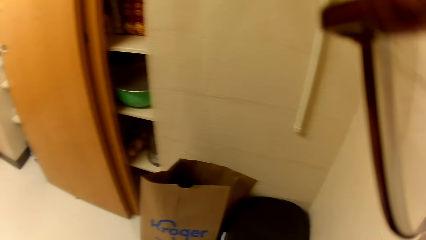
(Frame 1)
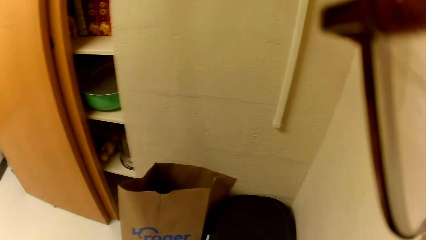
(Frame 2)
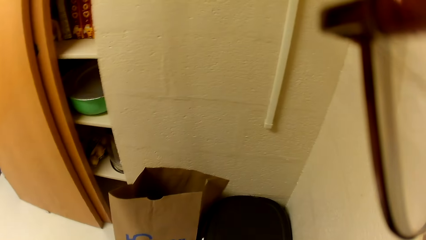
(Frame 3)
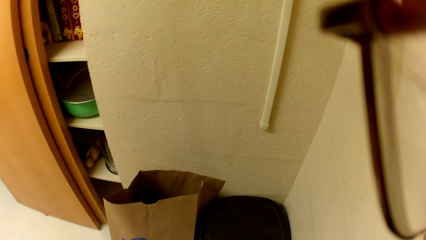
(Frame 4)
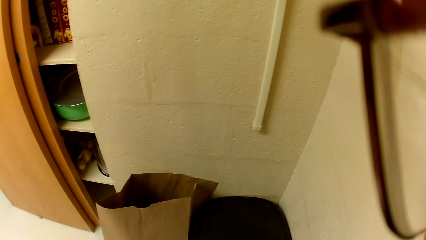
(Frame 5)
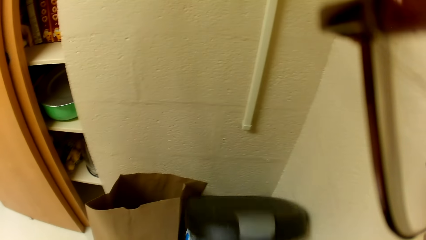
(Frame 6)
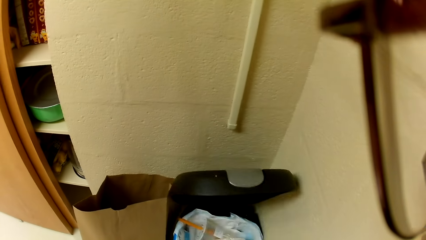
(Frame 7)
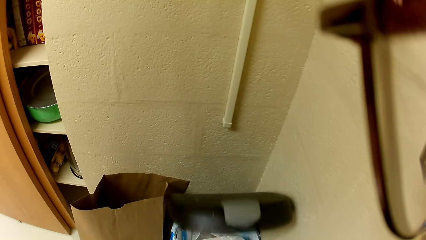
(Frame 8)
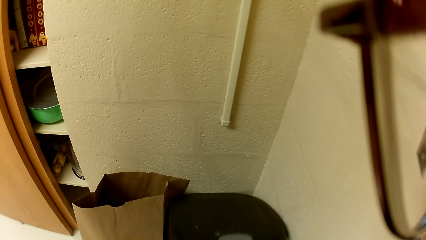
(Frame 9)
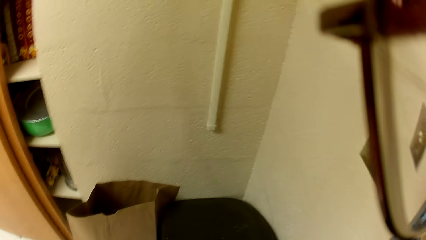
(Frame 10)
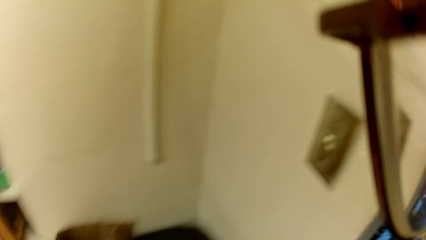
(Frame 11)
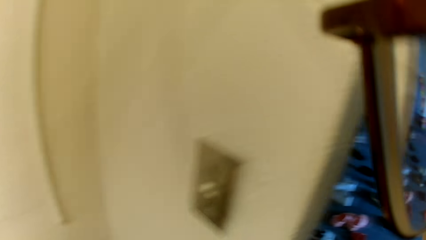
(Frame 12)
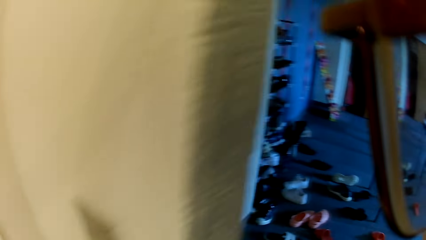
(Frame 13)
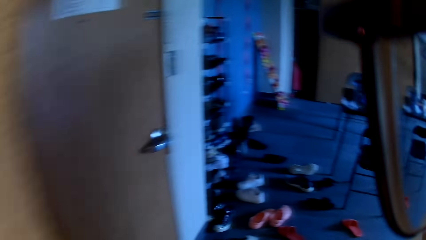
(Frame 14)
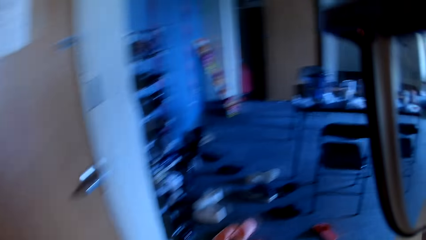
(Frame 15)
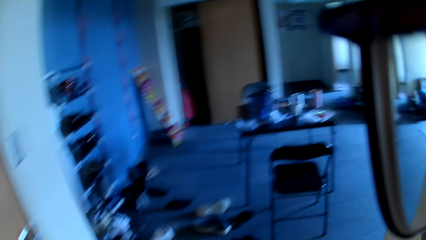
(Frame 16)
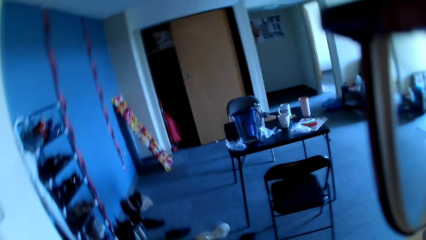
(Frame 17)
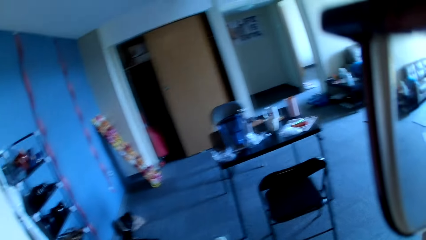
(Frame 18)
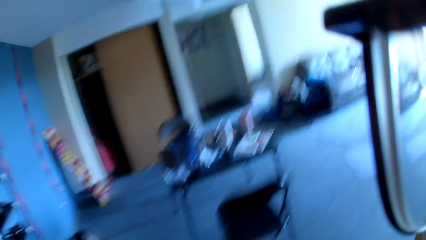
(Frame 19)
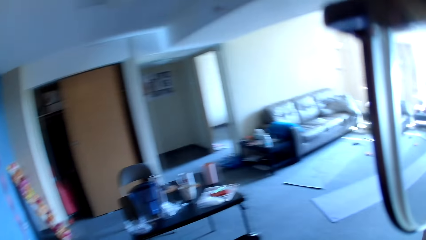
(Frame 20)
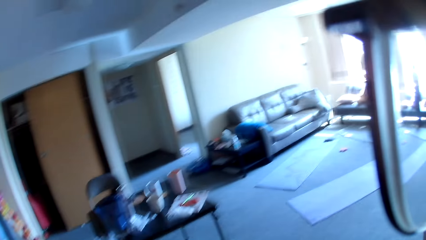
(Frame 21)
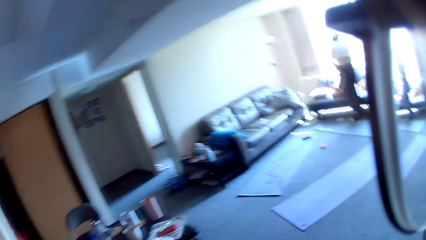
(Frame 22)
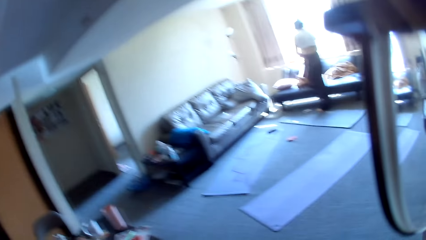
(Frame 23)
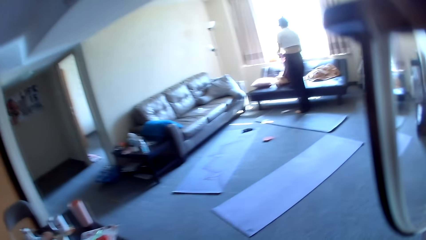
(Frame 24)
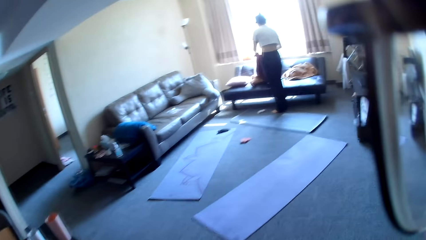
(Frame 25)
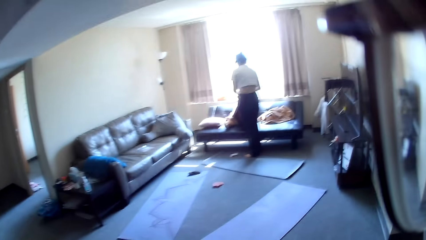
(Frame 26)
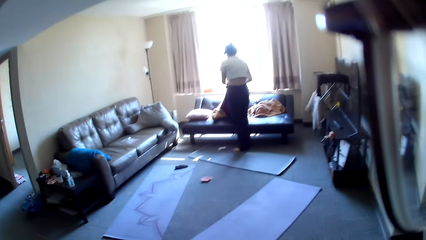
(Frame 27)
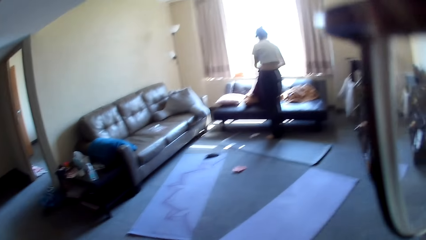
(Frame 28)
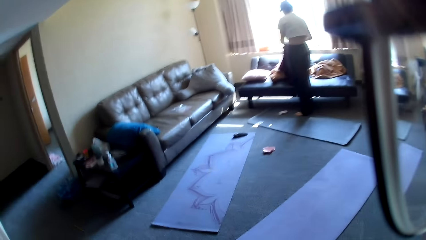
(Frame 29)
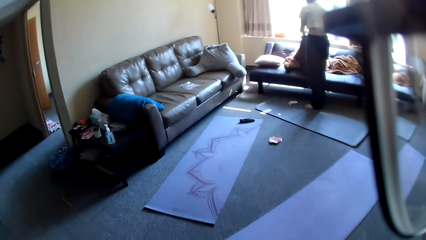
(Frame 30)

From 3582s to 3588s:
The camera wearer touches the dustbin. They walk in the room.
